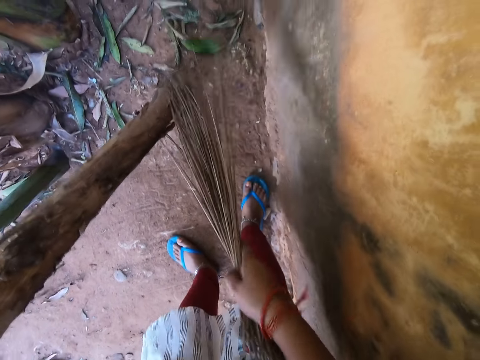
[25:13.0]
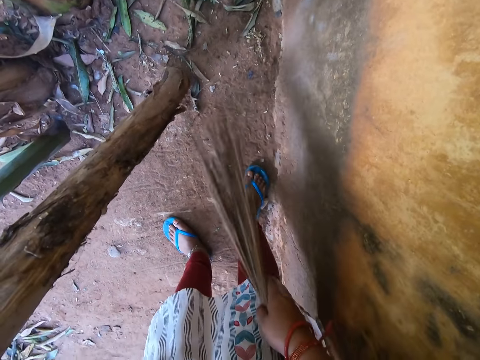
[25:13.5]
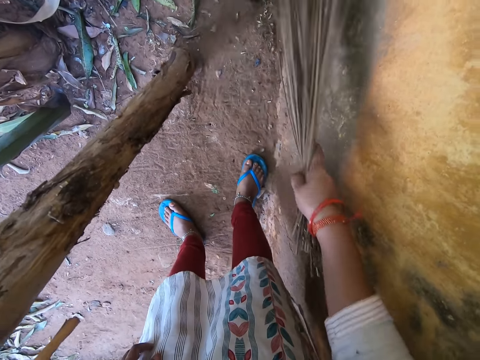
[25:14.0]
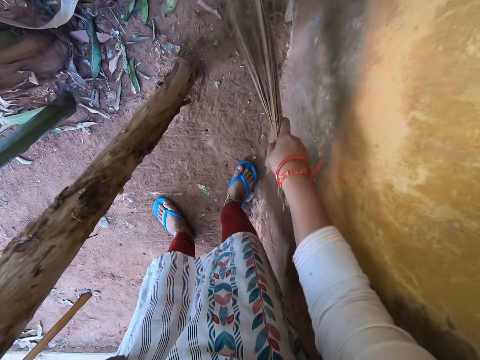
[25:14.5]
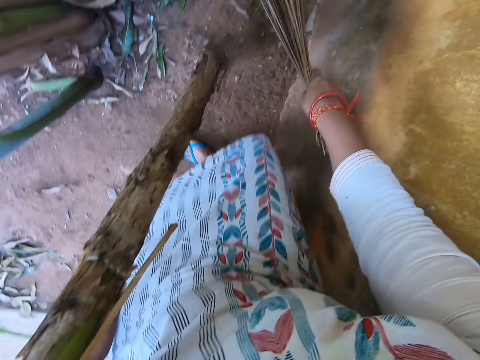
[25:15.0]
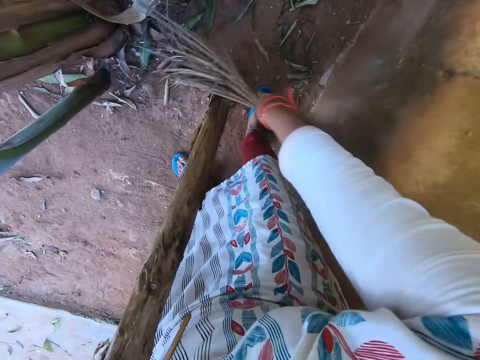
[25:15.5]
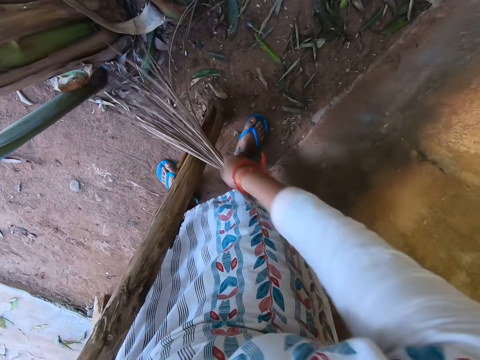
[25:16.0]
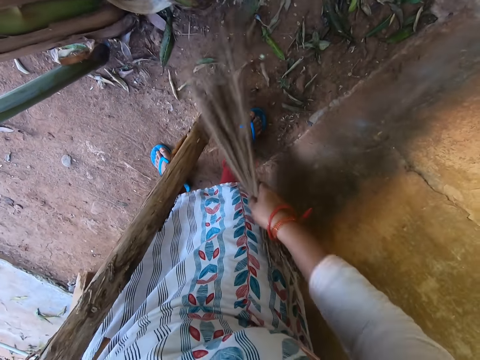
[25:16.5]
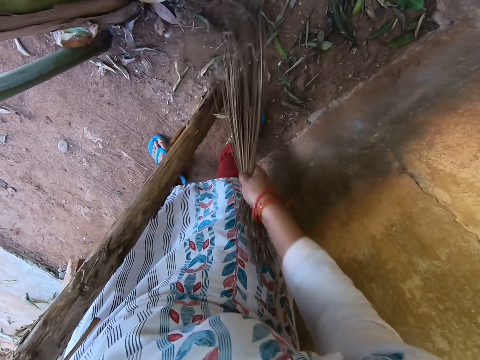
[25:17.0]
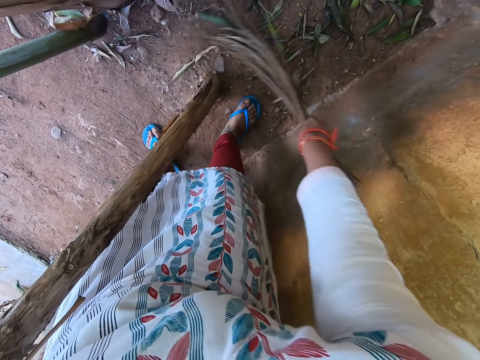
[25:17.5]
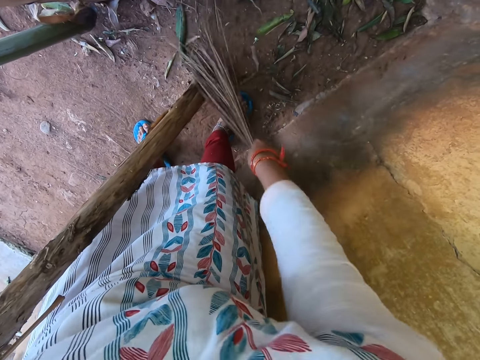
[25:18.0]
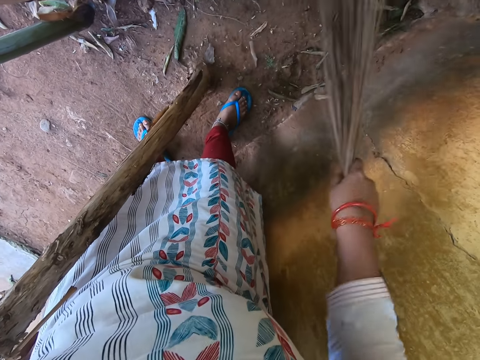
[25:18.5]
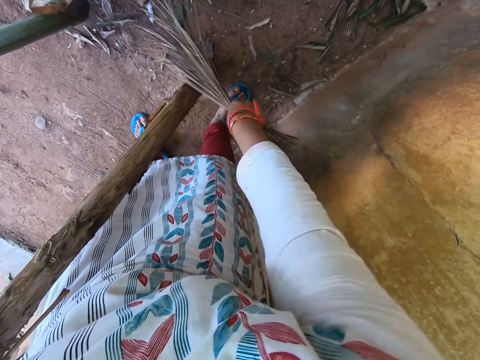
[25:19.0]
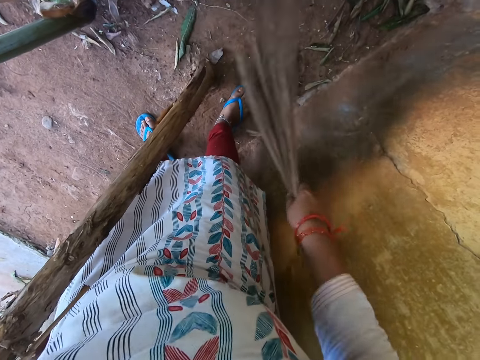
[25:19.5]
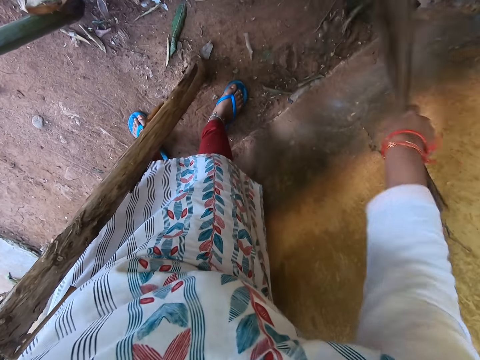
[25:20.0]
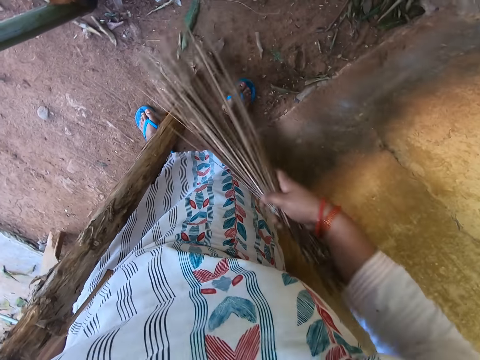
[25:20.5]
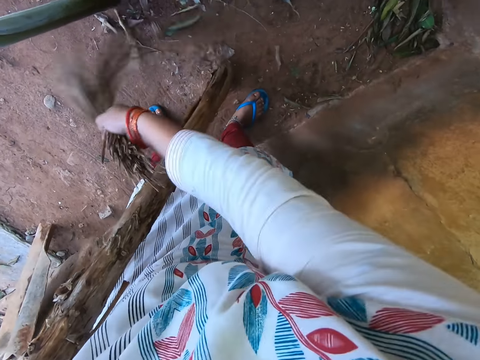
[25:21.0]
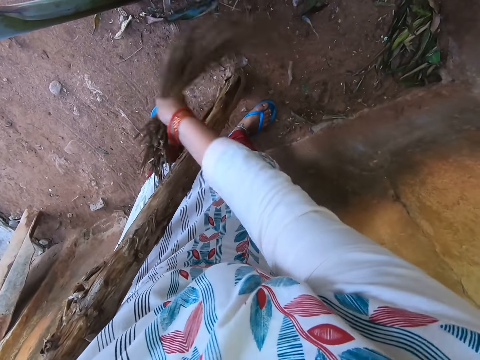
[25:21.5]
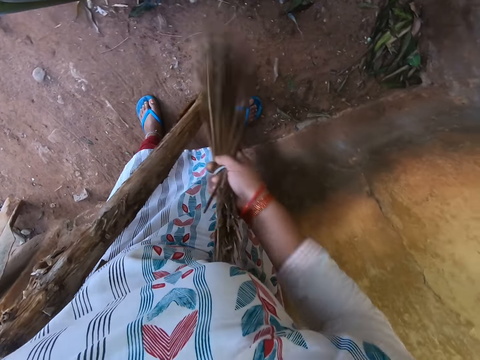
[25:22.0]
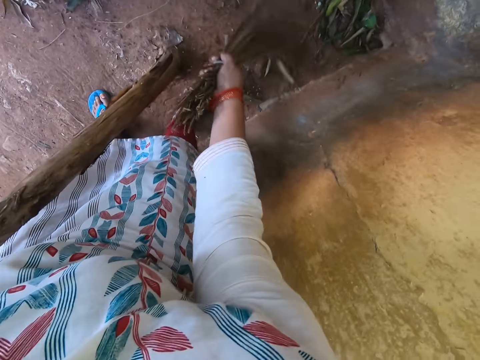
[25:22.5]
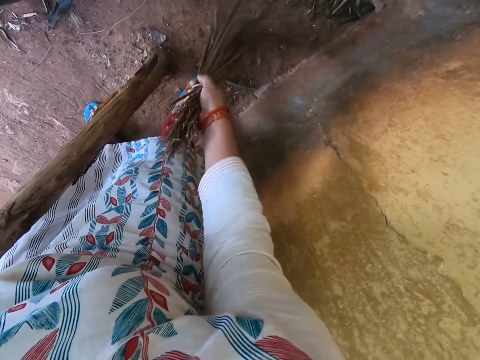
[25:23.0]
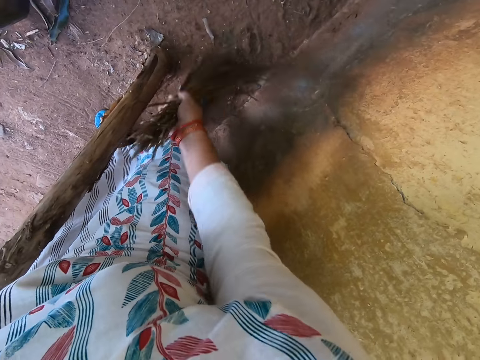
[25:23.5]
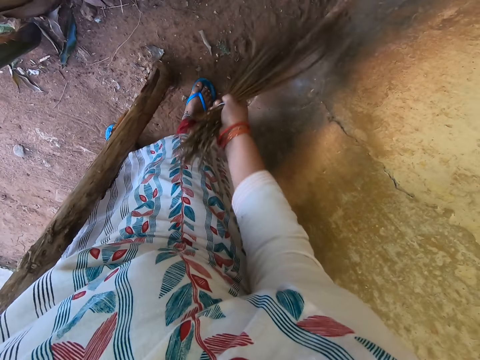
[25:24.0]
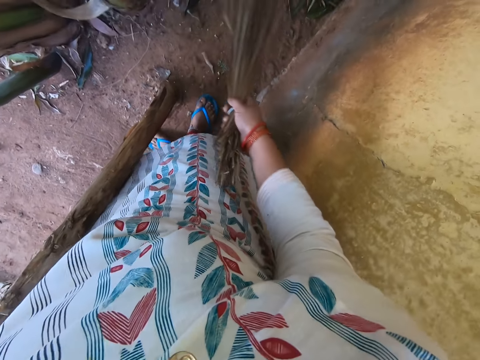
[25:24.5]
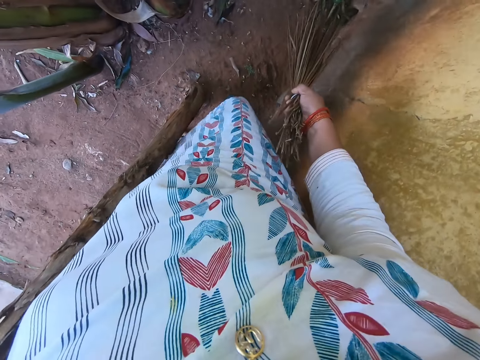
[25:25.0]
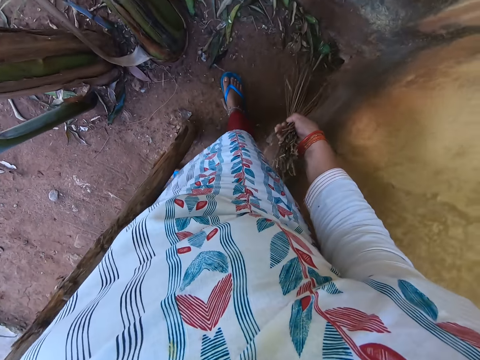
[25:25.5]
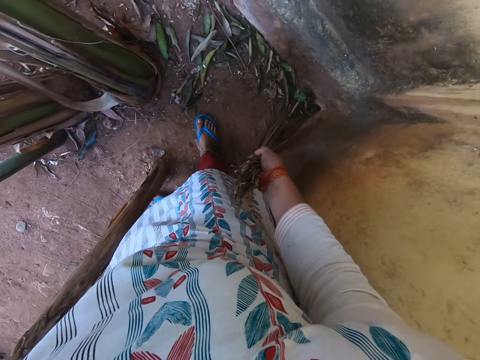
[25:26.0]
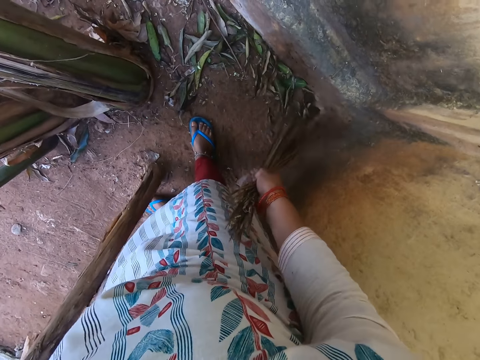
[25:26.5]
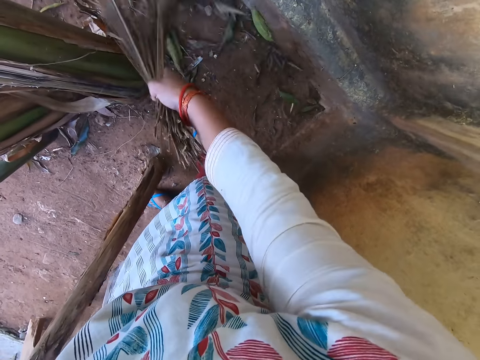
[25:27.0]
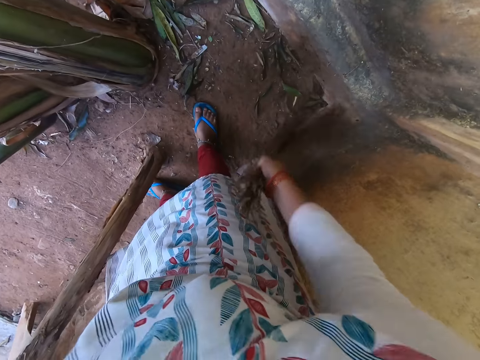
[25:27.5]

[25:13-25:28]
The camera wearer sweeps the compound with the broom in the right hand.

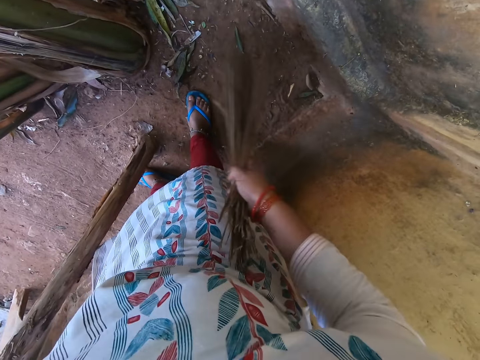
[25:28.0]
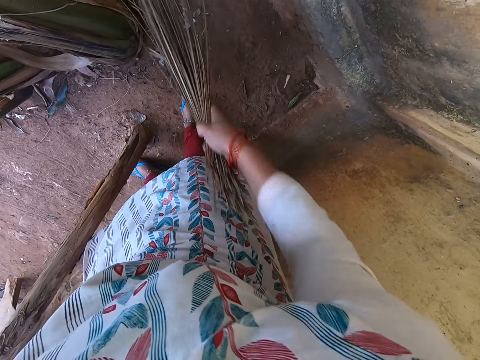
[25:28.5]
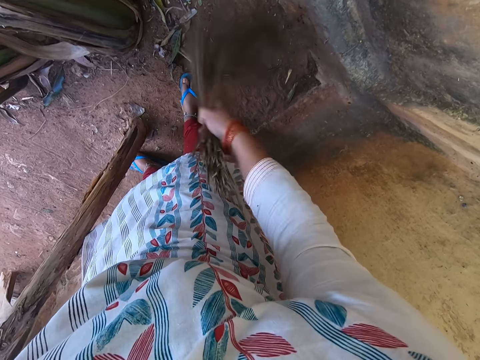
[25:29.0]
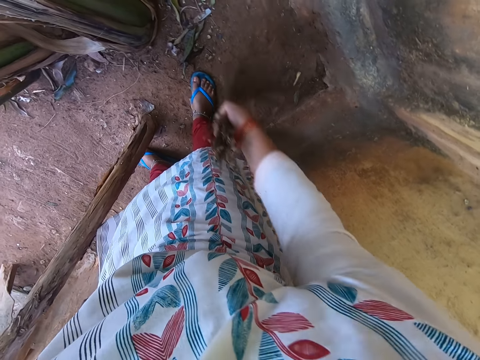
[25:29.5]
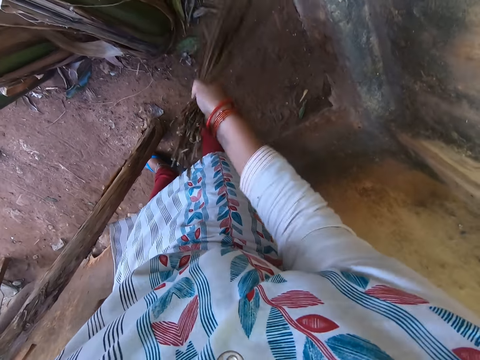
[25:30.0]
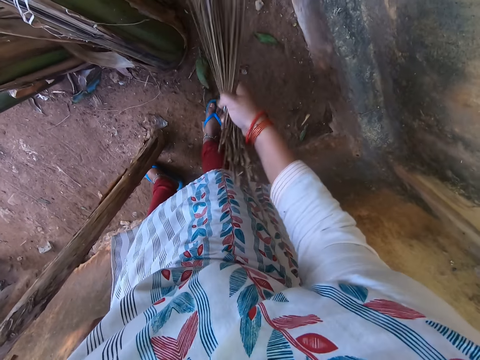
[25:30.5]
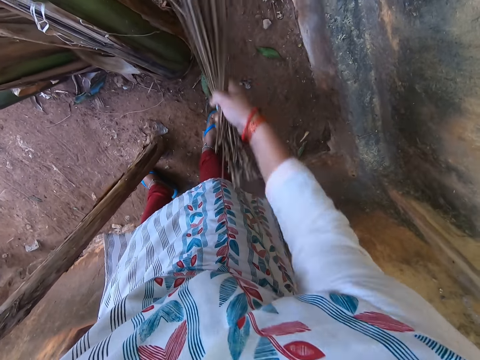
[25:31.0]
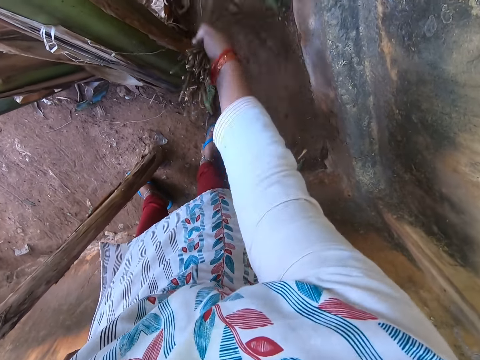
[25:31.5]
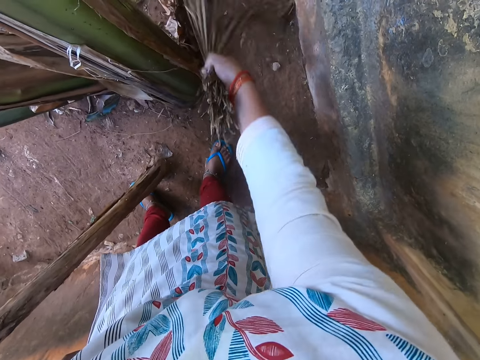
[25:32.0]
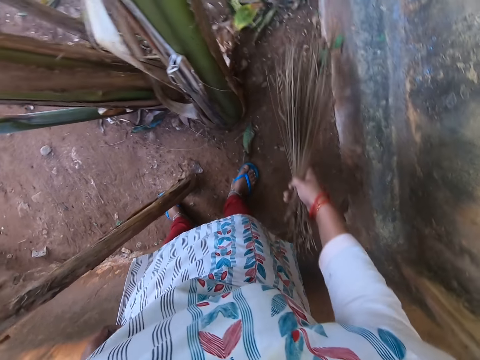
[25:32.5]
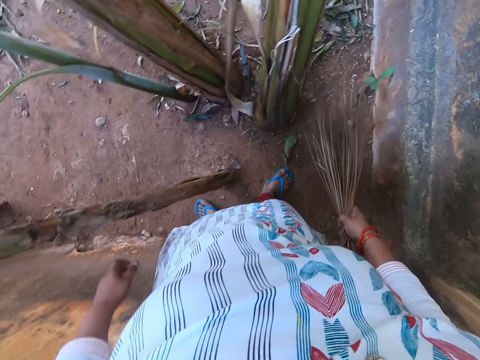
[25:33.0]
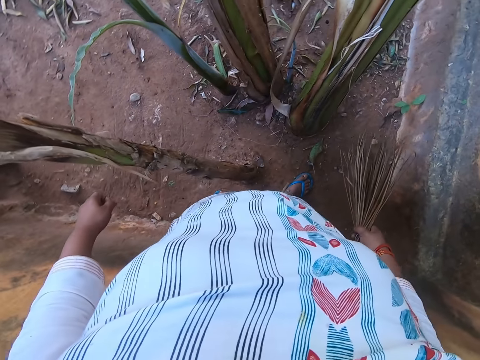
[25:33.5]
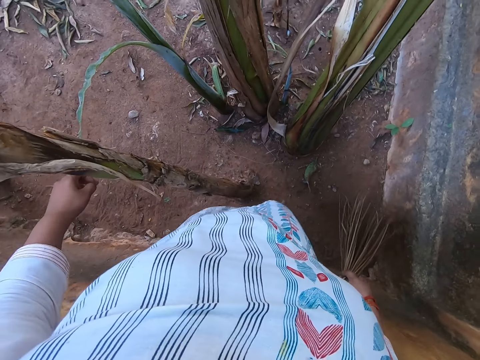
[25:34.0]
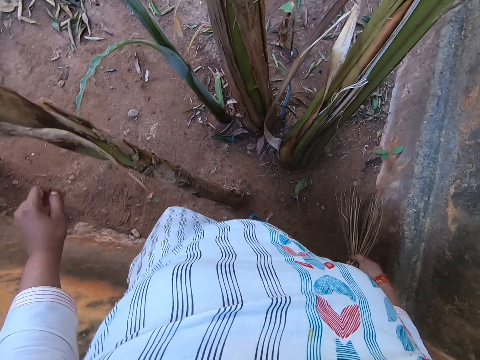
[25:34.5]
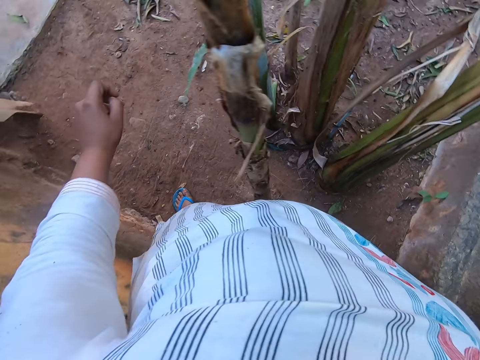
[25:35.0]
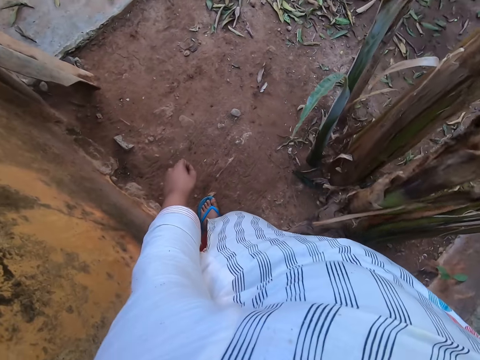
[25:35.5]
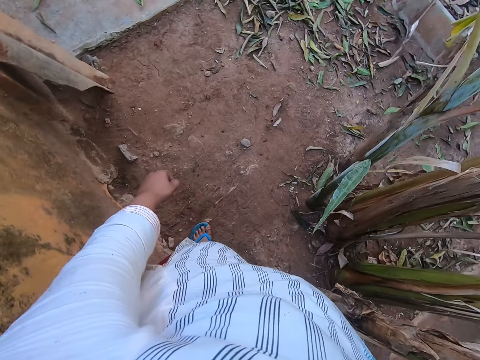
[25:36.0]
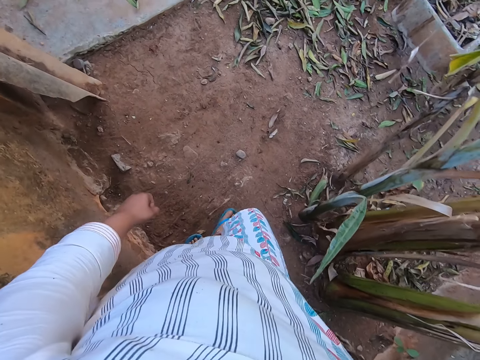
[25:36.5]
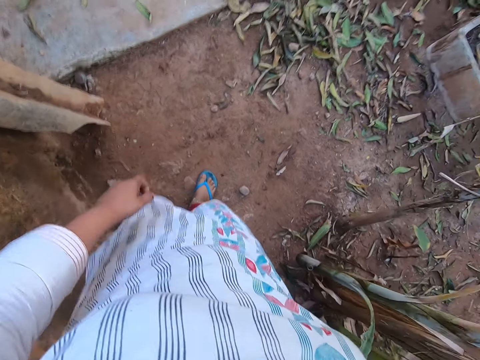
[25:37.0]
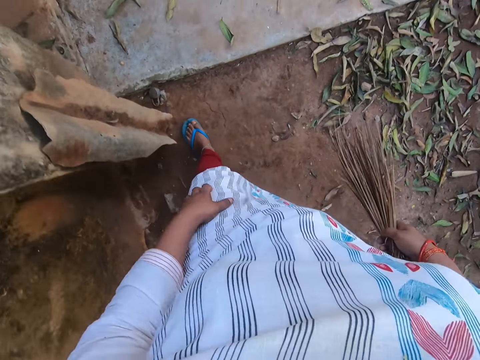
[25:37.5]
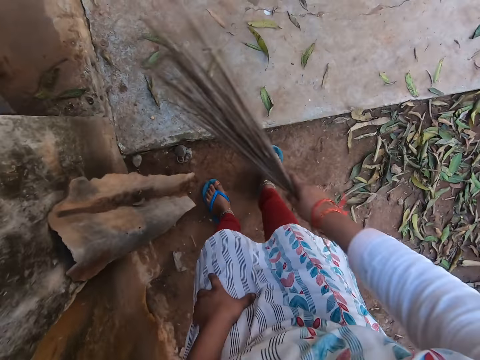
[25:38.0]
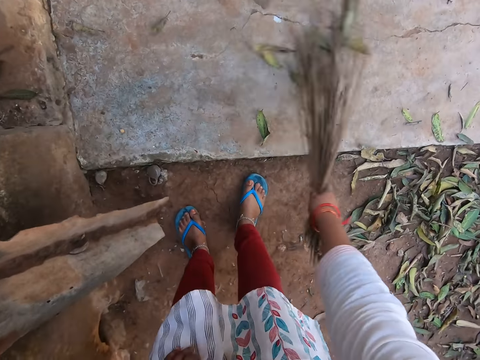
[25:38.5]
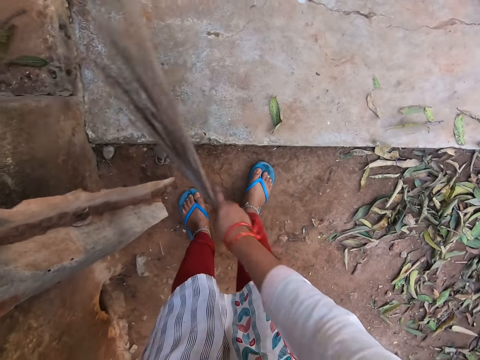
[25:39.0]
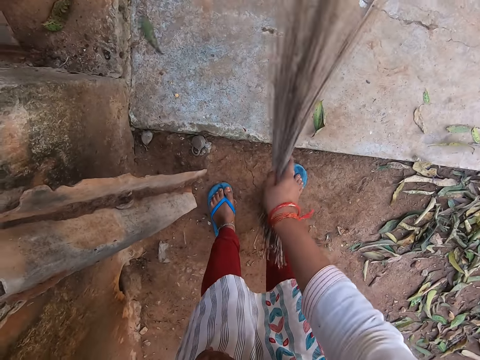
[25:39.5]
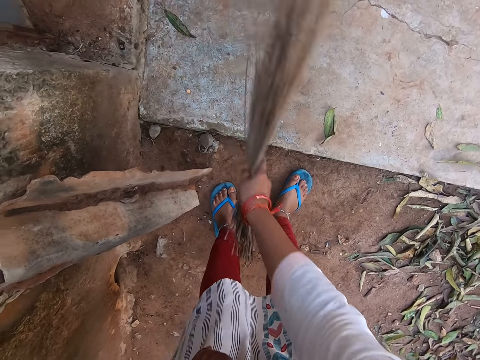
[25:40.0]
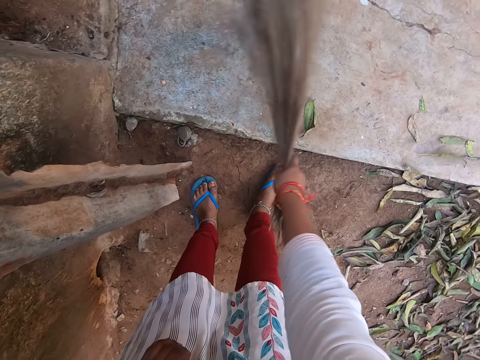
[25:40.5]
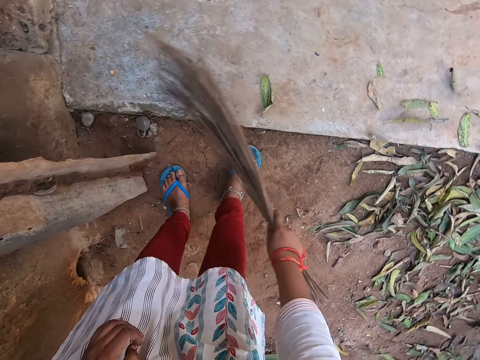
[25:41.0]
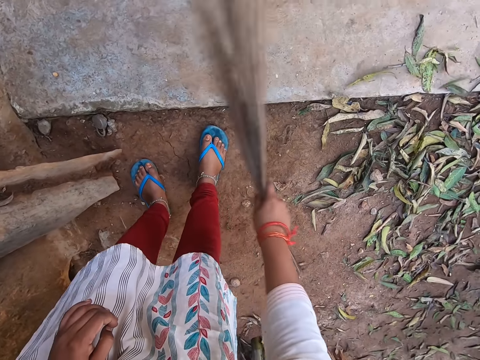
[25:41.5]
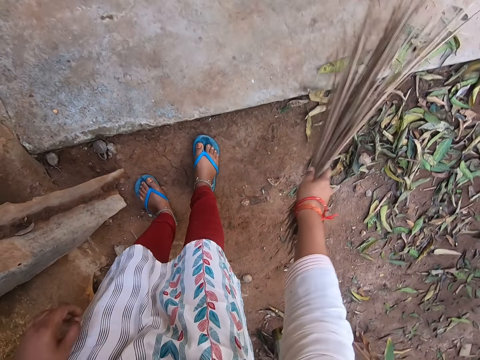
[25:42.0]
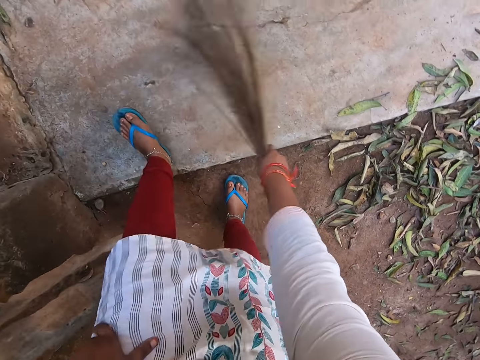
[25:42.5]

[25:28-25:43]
The camera wearer stands up. She walks around the compound. She sweeps leaves on the walkway with the broom in her right hand.
